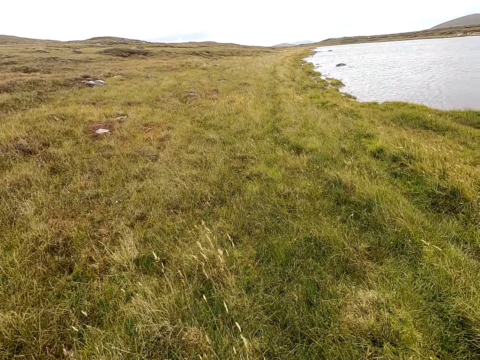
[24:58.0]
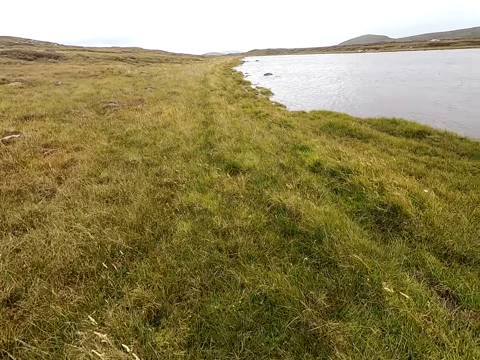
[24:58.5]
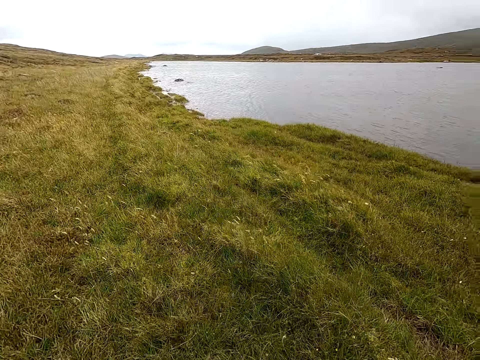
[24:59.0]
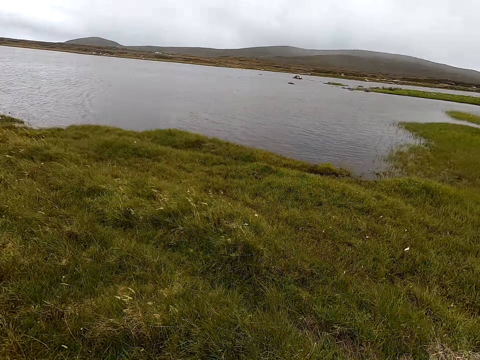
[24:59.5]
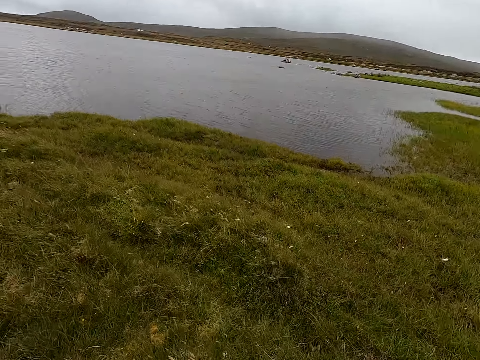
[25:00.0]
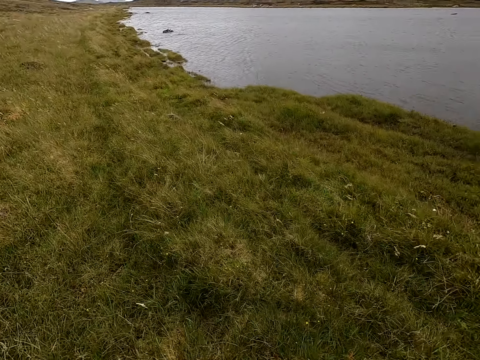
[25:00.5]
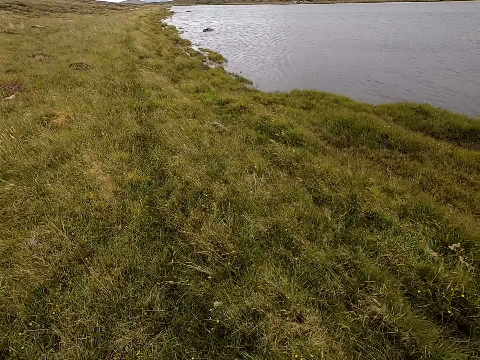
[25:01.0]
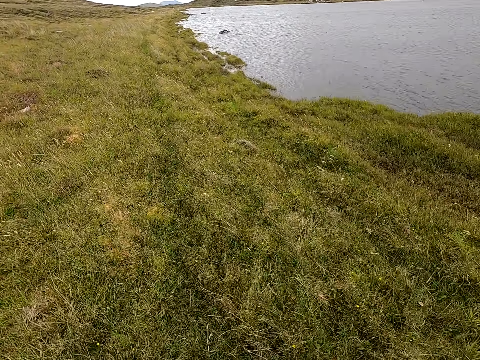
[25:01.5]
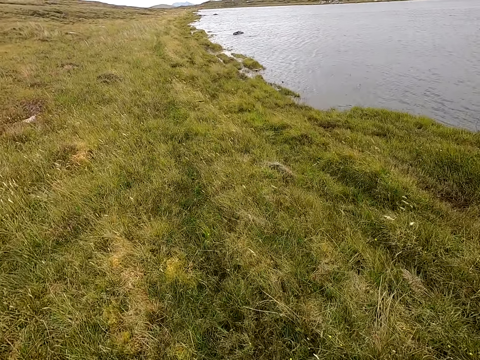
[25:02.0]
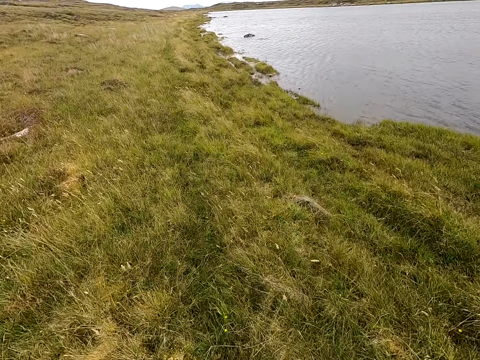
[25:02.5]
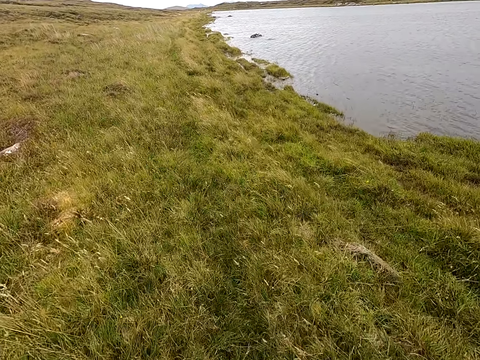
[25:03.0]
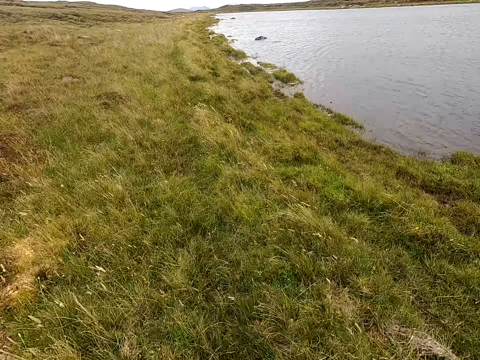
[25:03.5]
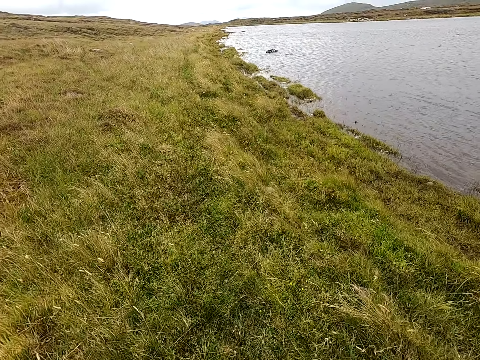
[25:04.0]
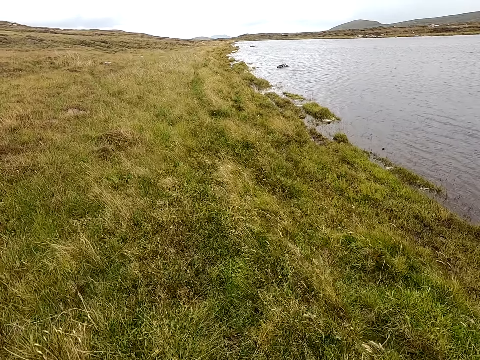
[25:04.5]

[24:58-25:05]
The camera wearer walks and looks around.

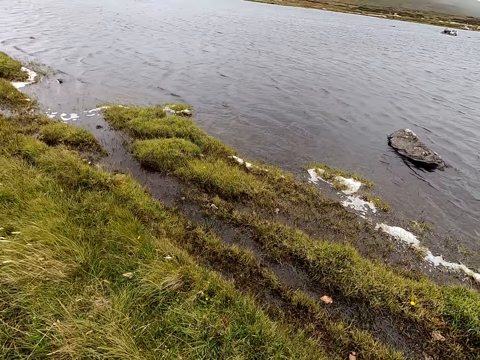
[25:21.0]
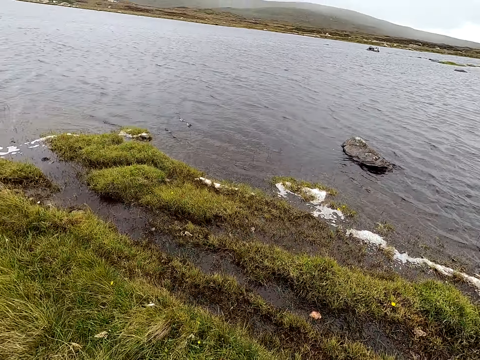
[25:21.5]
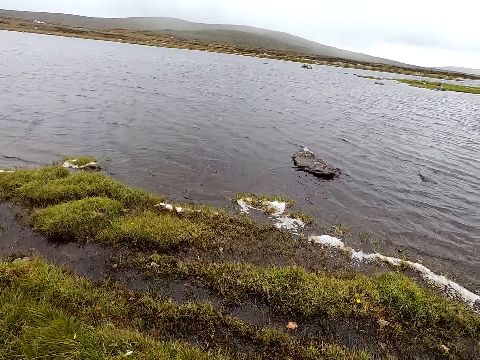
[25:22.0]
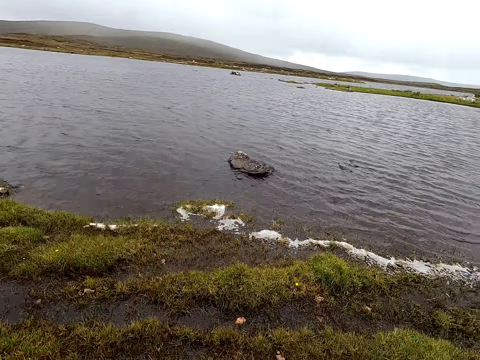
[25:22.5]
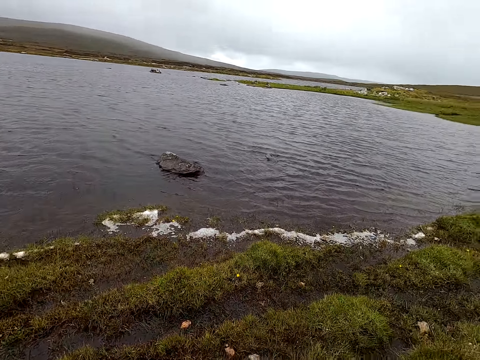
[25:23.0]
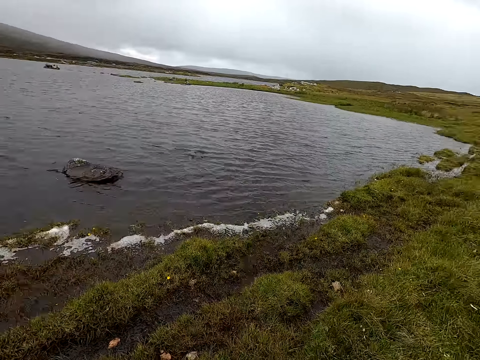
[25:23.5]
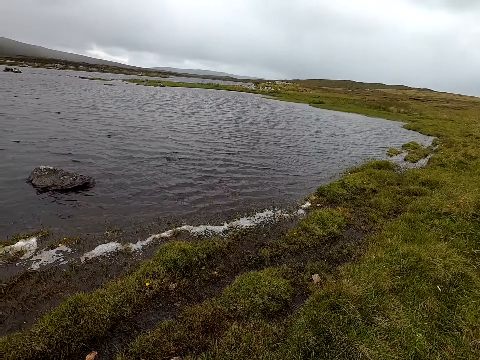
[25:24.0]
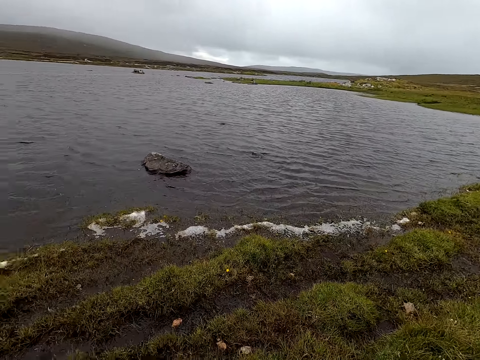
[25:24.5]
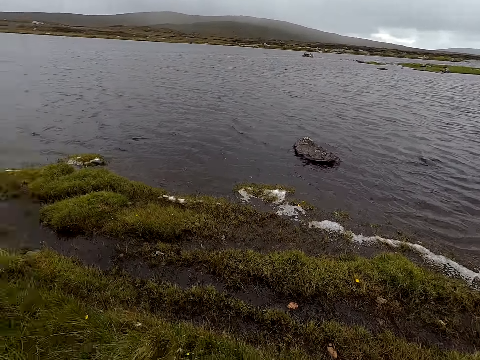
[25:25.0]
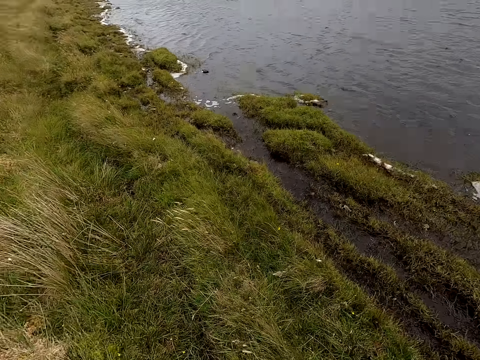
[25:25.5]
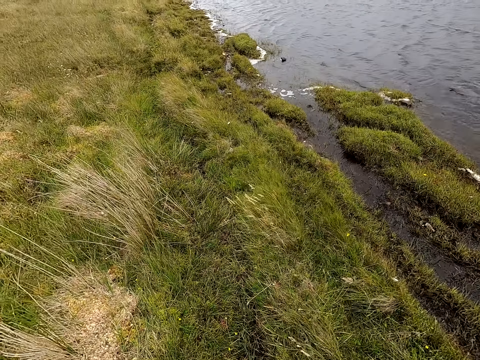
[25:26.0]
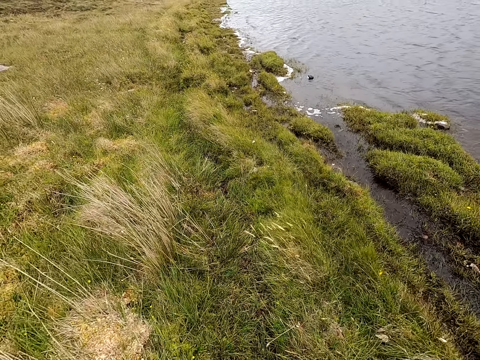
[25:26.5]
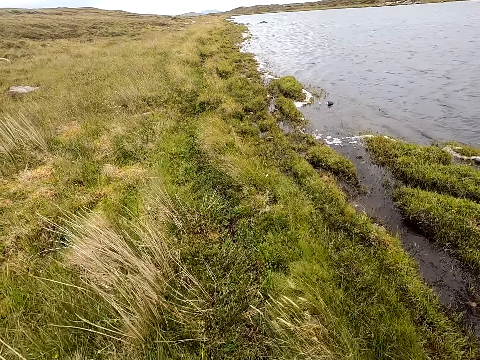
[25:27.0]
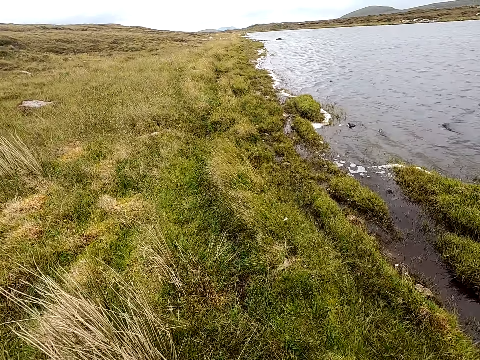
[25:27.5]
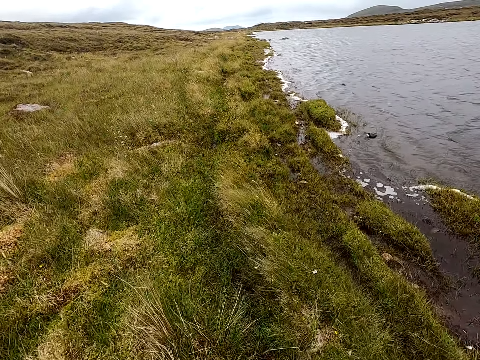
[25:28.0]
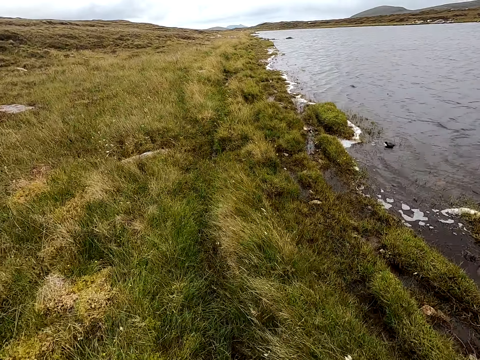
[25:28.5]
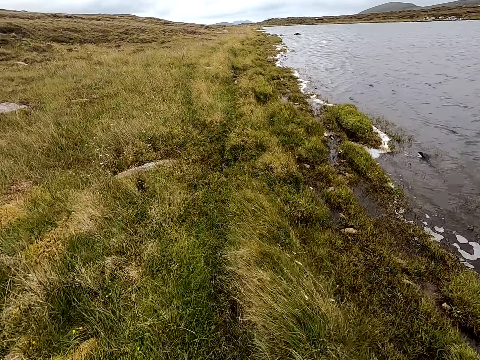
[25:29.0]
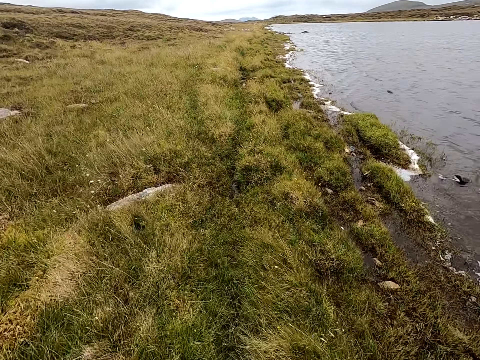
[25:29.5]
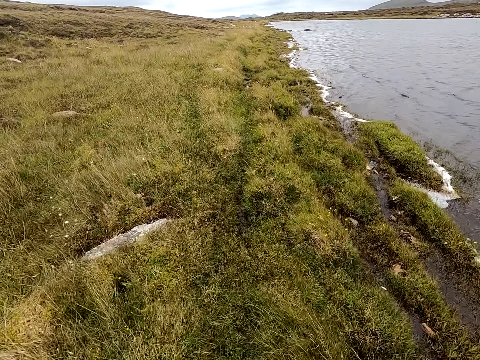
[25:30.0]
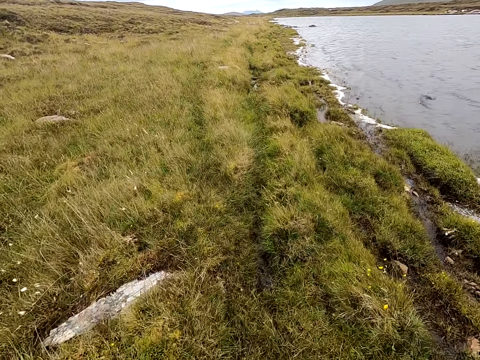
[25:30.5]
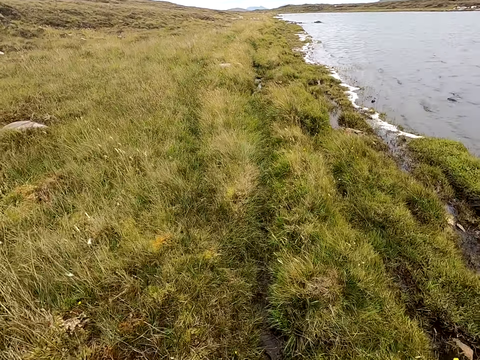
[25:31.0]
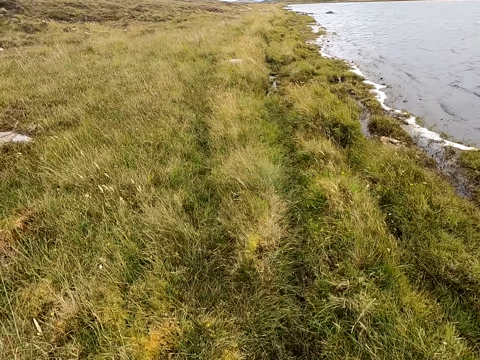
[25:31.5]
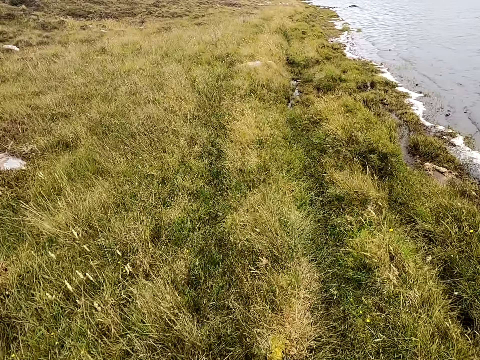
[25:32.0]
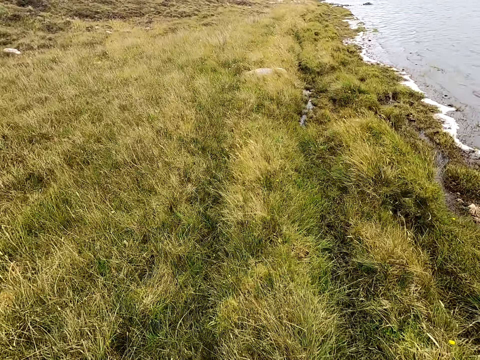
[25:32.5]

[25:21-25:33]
The camera wearer stops walking and looks around. They walk.

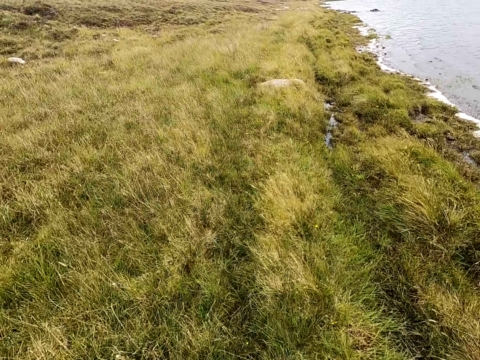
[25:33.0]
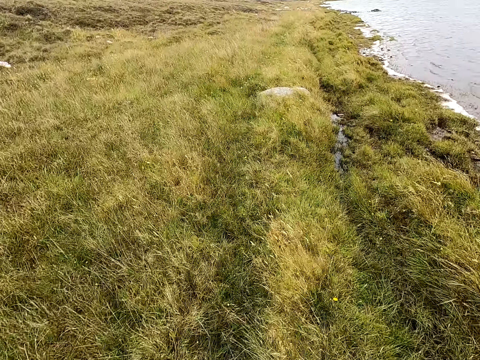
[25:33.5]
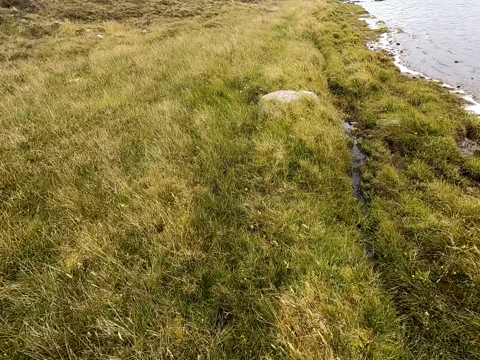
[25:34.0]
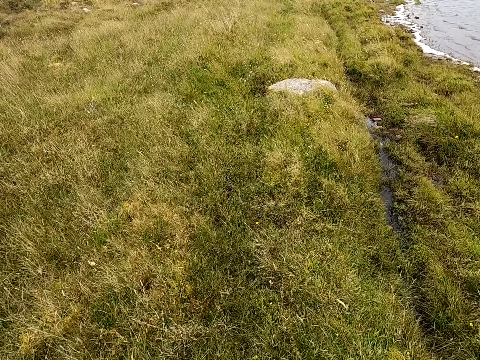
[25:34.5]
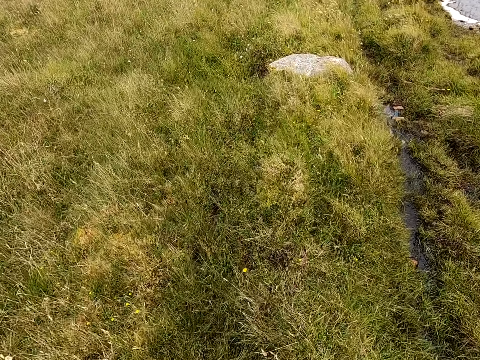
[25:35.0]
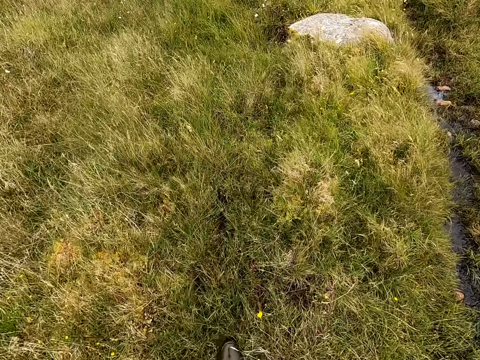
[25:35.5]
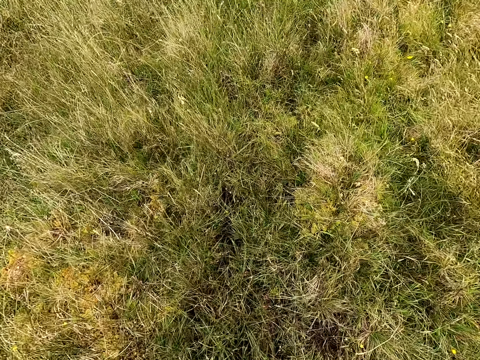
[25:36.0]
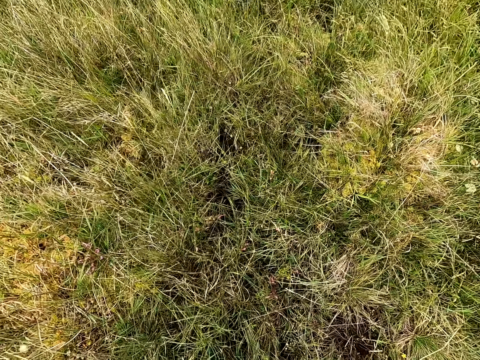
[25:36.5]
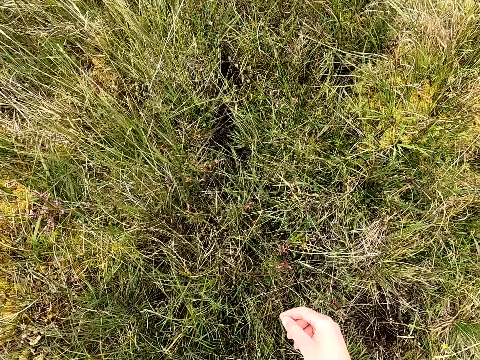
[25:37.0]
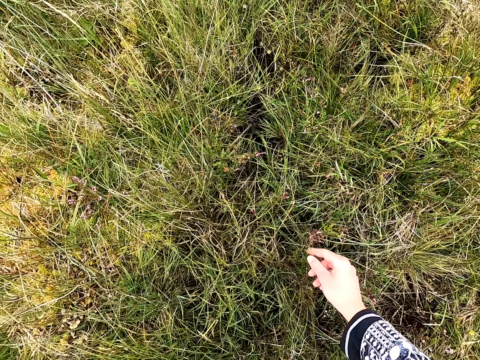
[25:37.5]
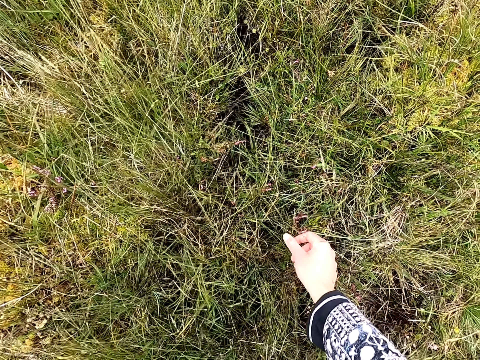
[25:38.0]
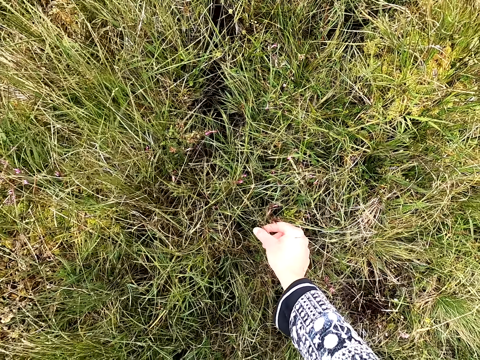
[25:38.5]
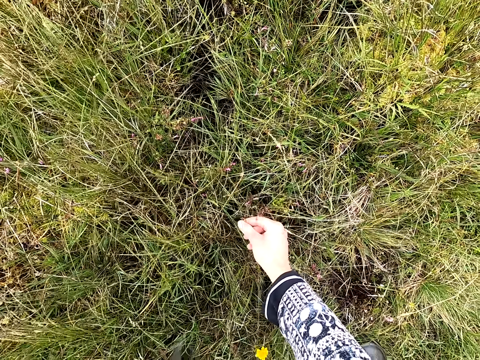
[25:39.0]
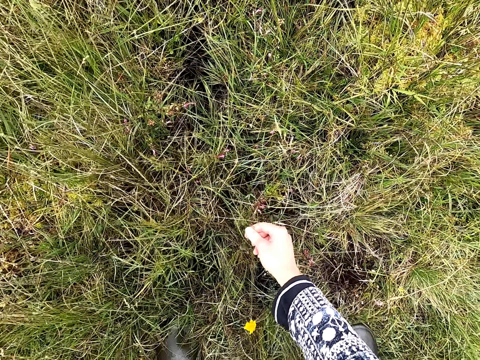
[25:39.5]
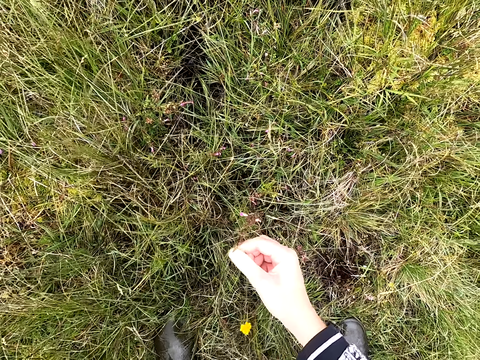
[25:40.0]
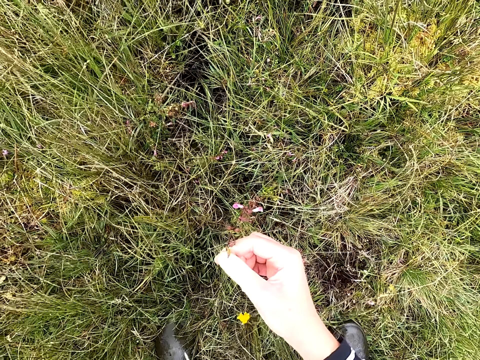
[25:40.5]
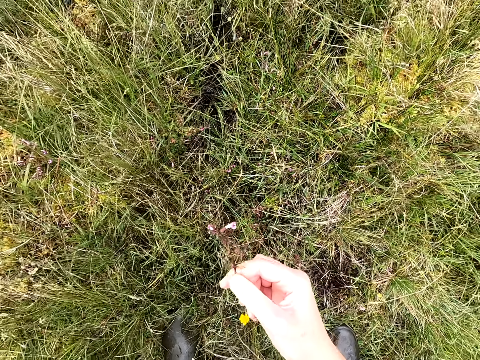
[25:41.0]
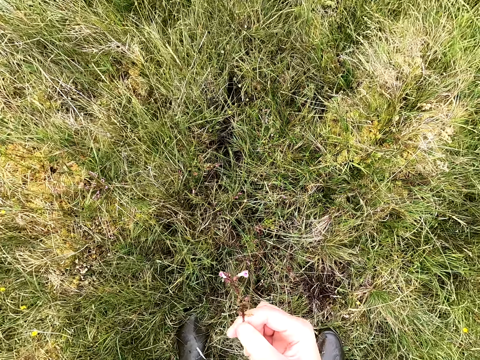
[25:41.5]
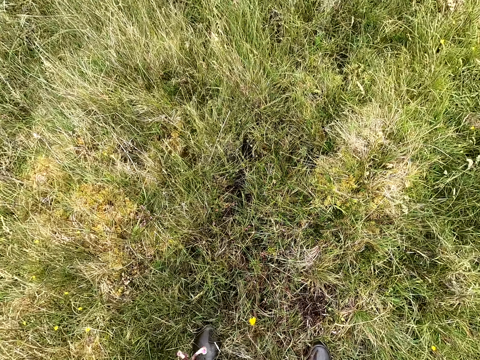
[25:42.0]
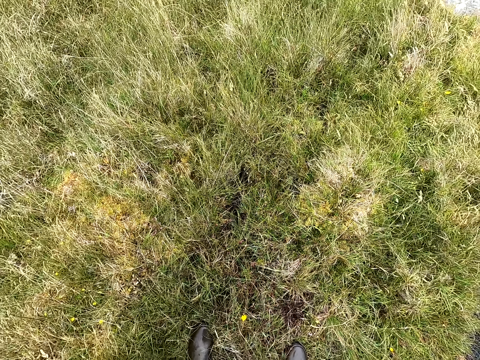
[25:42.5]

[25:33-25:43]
The camera wearer stops walking. They uproot the plant. They take the flower on the grass. They look at the plant.
